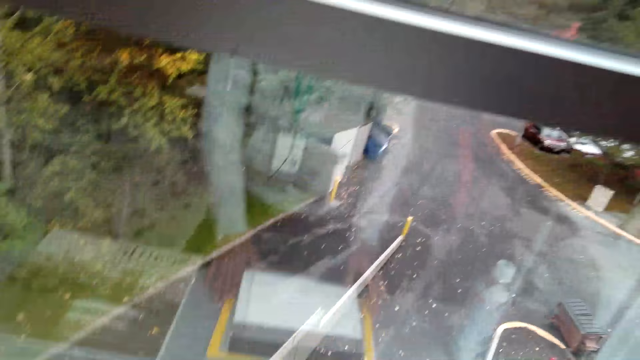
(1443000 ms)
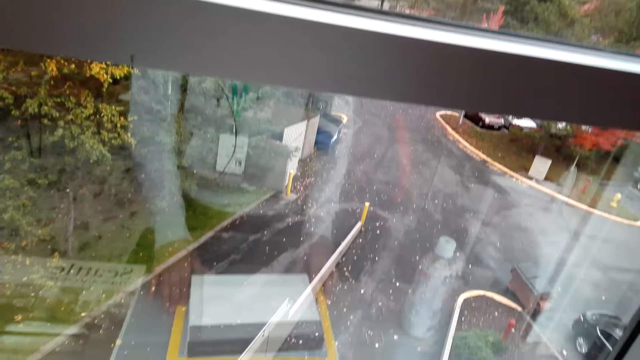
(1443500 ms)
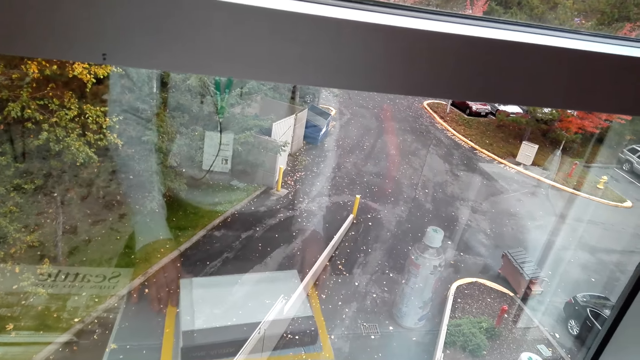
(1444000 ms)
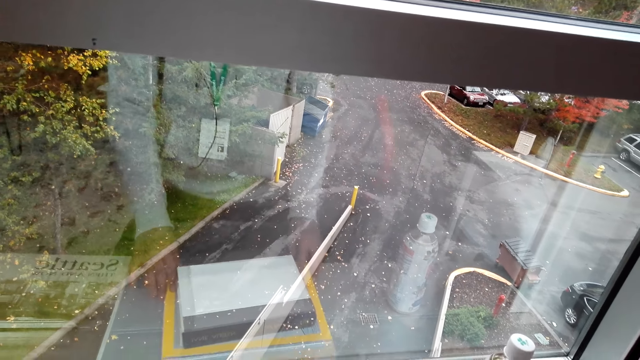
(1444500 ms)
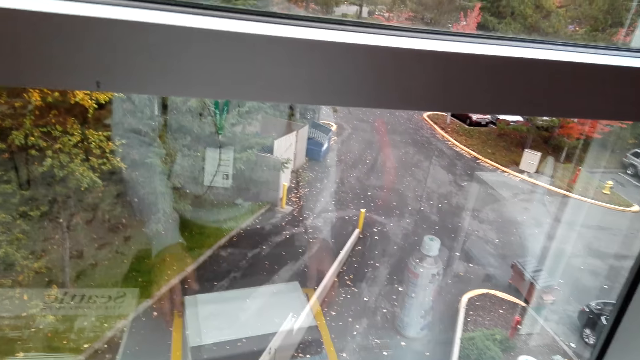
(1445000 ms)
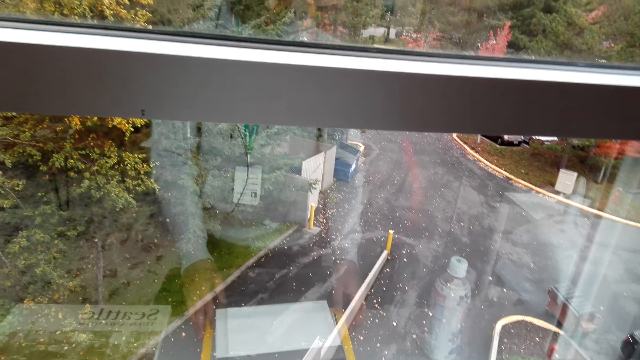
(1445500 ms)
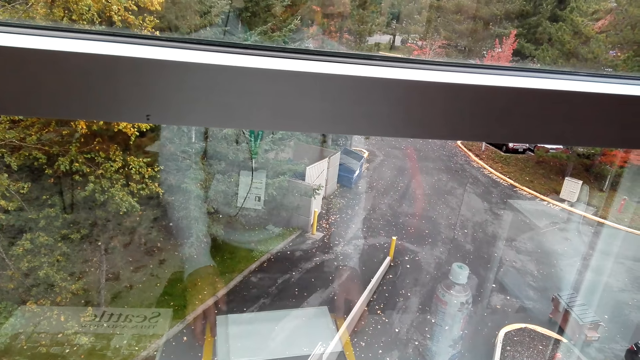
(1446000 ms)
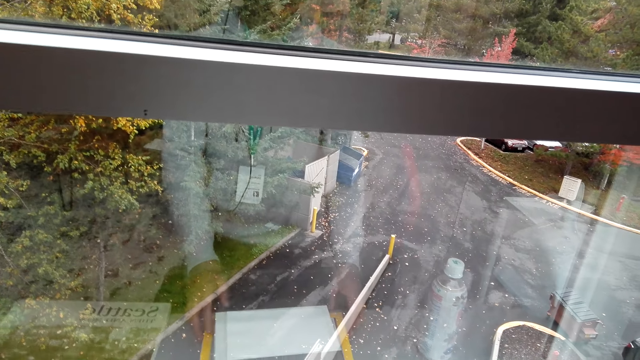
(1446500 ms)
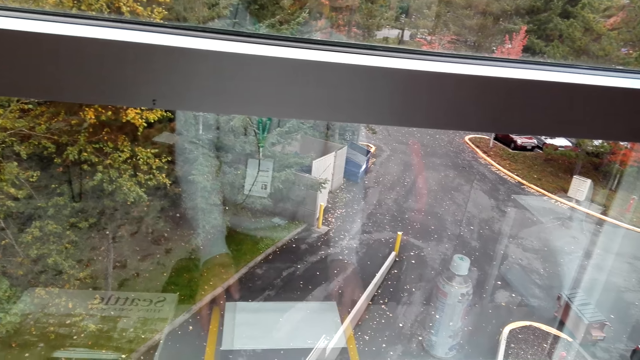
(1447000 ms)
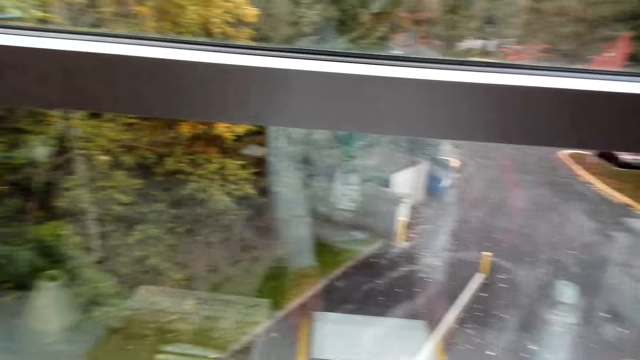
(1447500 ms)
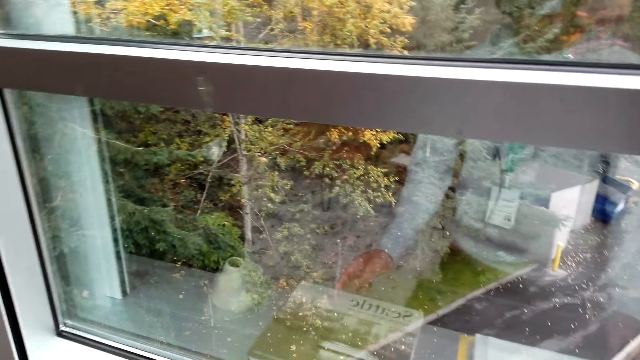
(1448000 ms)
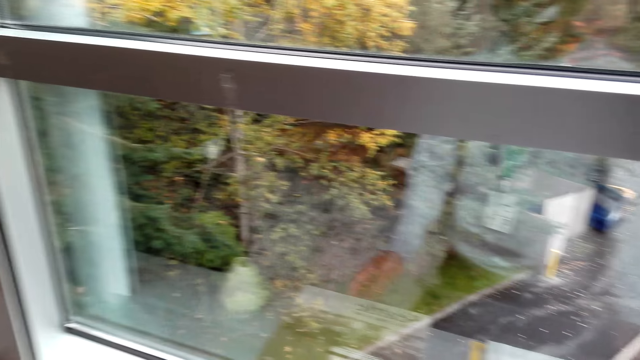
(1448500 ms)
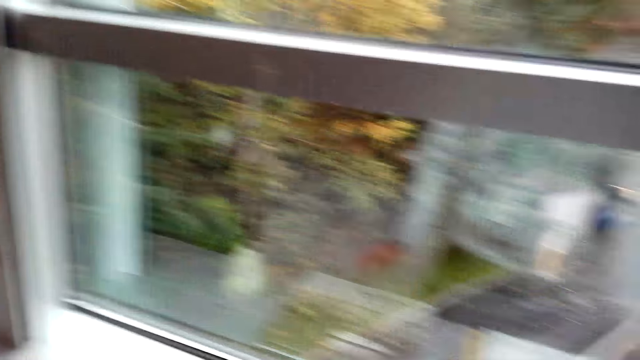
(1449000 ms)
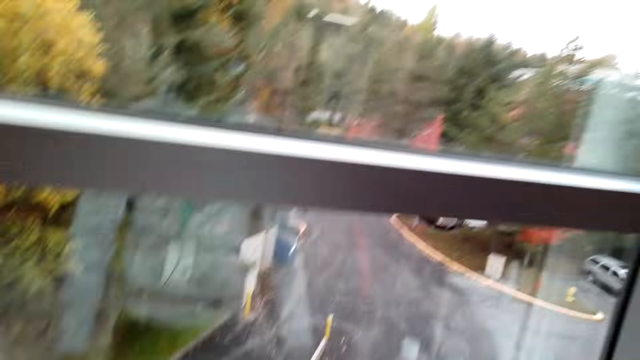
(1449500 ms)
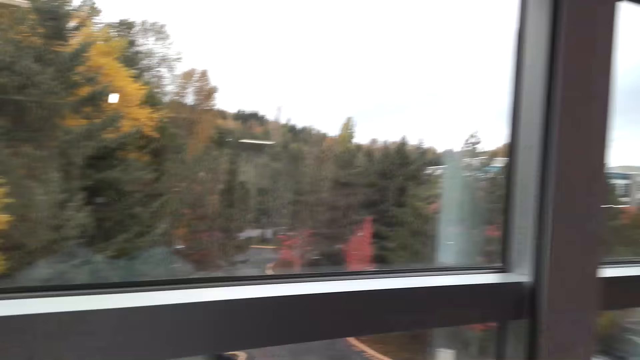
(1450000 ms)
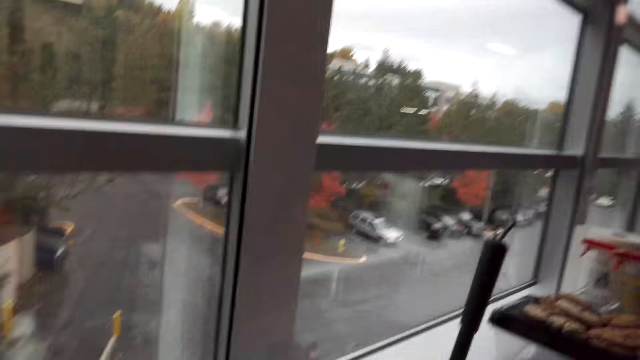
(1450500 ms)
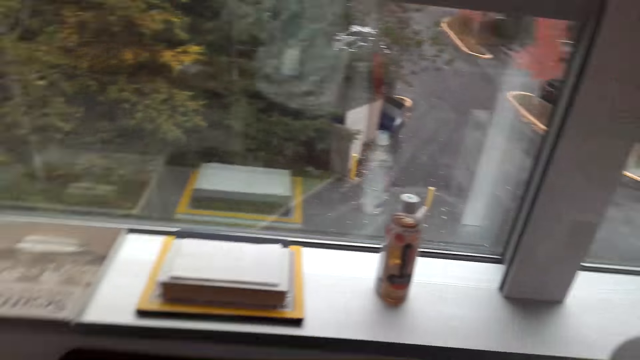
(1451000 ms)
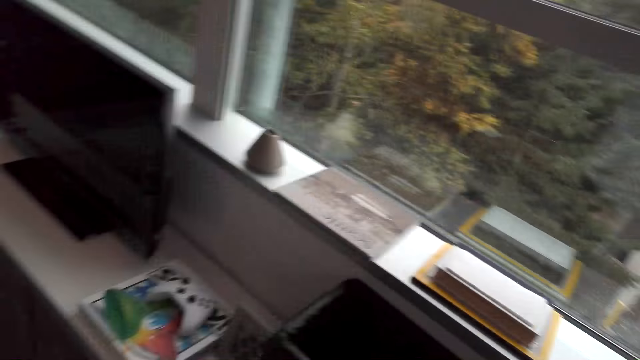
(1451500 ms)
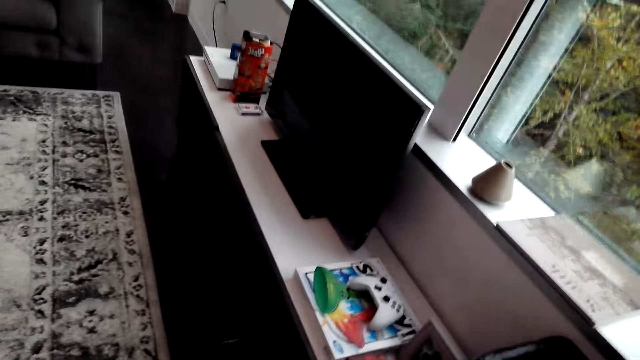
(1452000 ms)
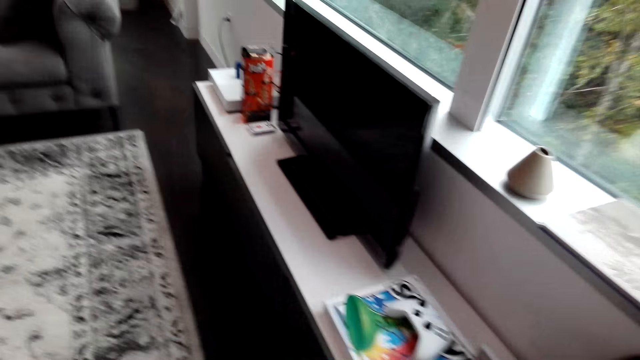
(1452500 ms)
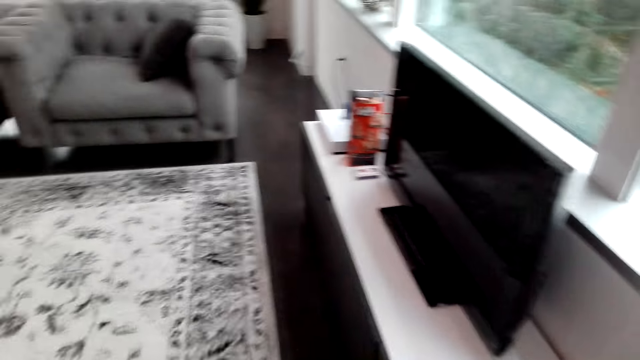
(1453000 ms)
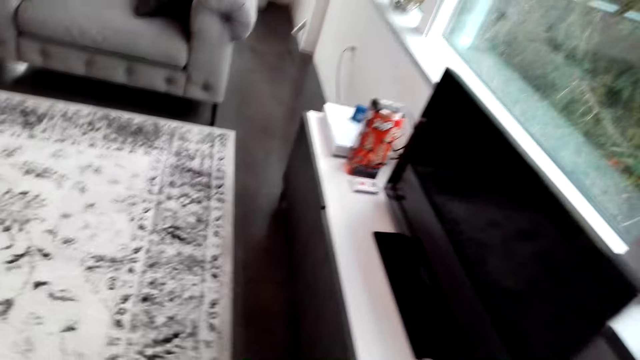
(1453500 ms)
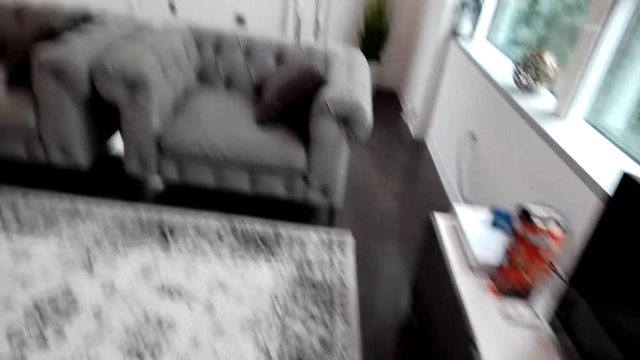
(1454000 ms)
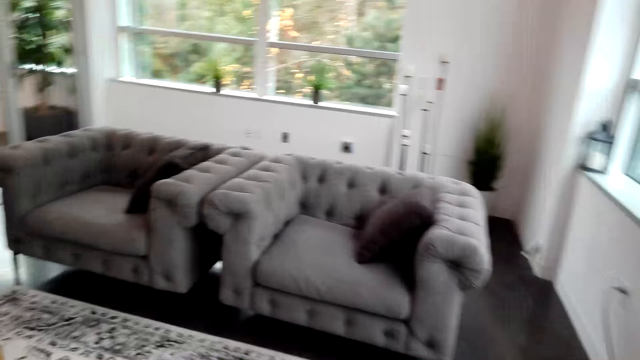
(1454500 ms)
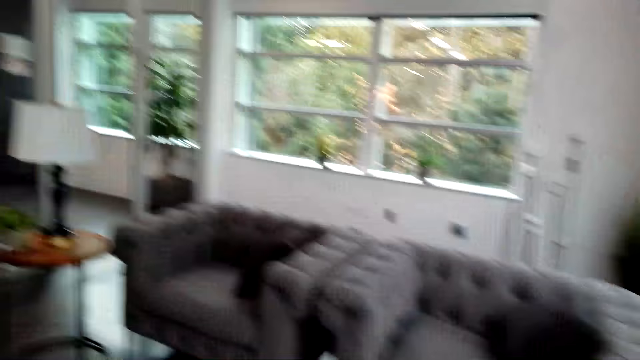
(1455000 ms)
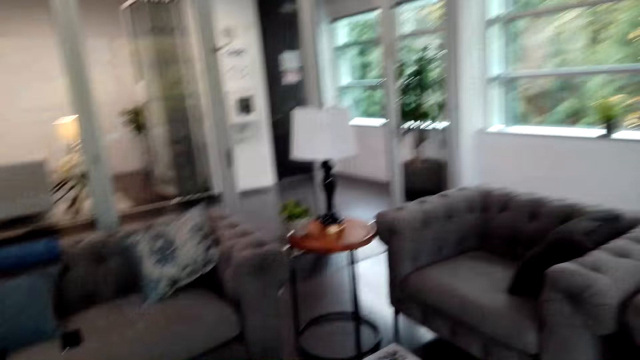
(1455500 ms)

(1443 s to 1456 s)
The camera wearer pushes the book. They look at the books. They arrange the paper. They look at the window. They look around and walk around.

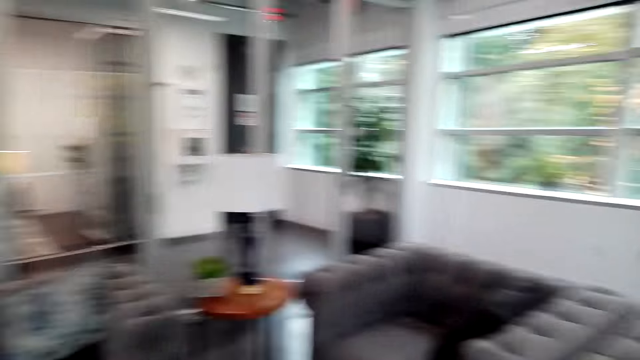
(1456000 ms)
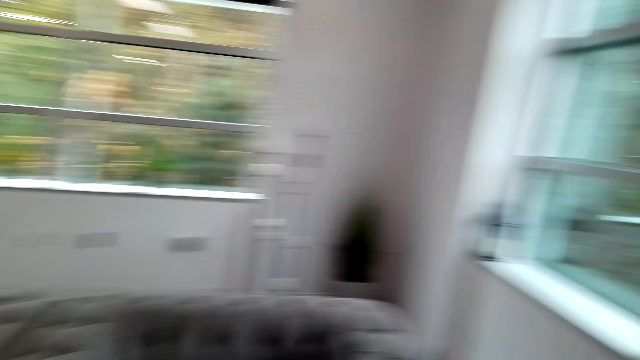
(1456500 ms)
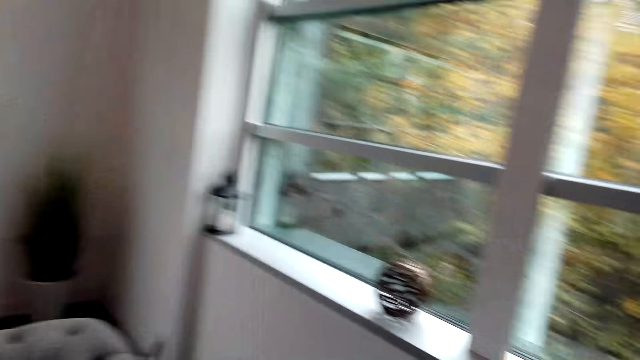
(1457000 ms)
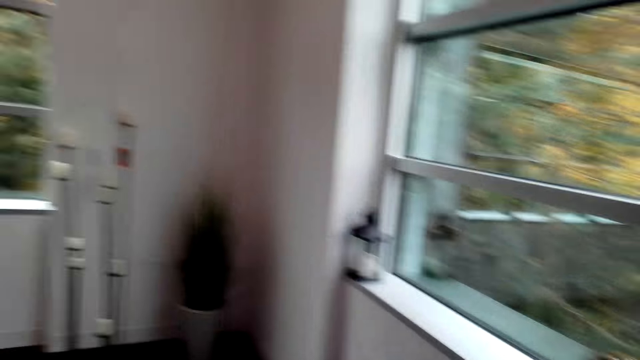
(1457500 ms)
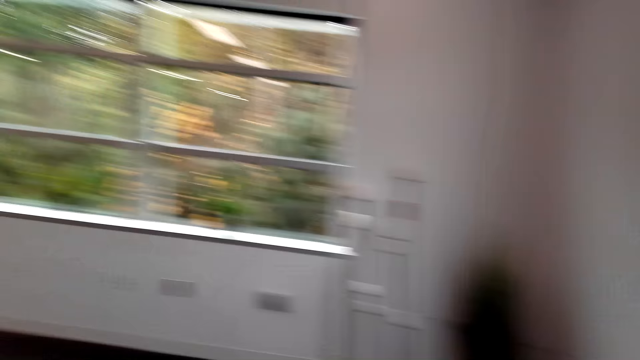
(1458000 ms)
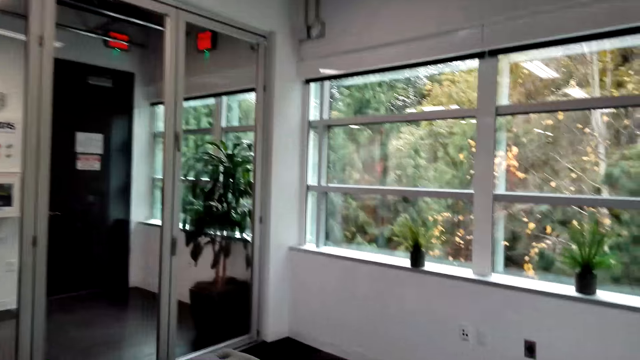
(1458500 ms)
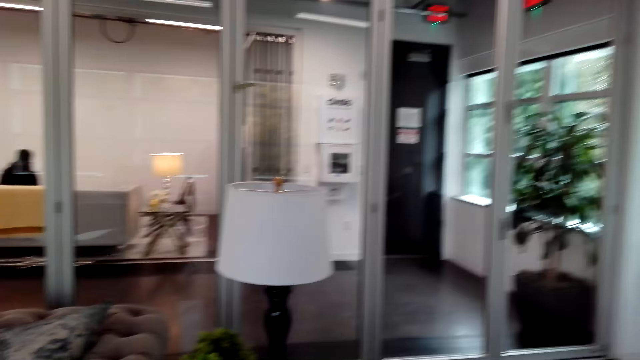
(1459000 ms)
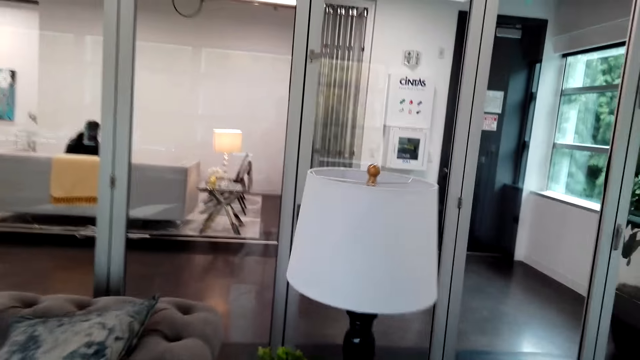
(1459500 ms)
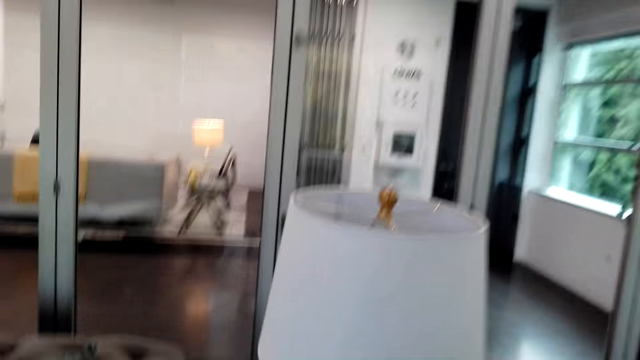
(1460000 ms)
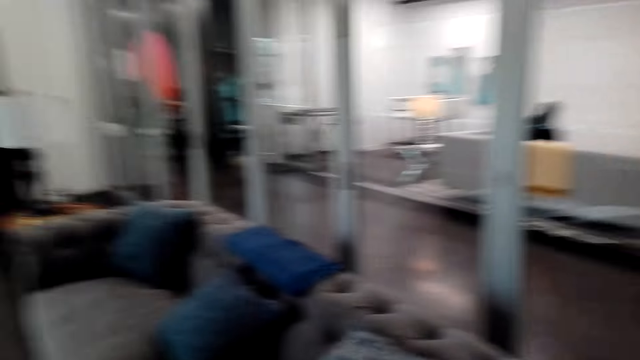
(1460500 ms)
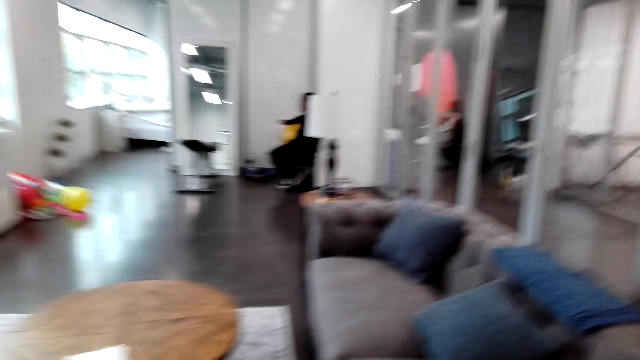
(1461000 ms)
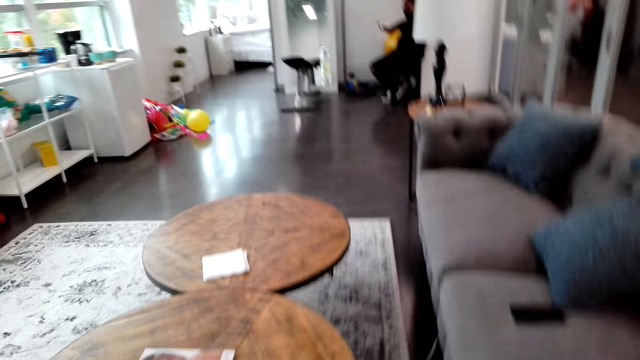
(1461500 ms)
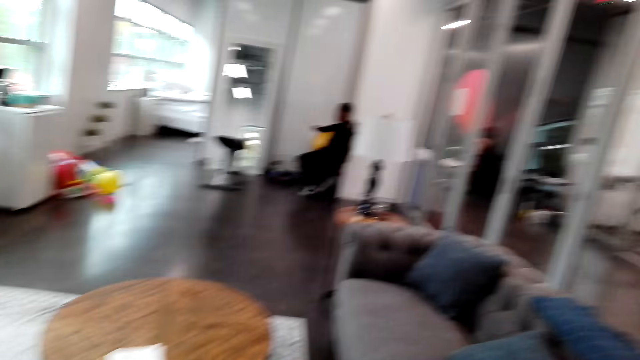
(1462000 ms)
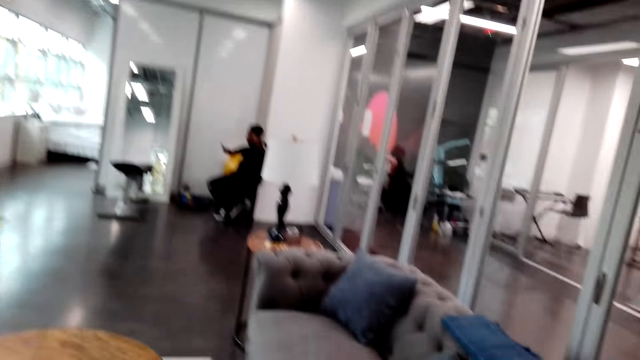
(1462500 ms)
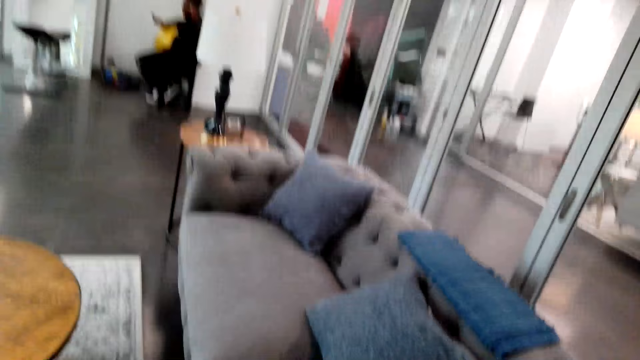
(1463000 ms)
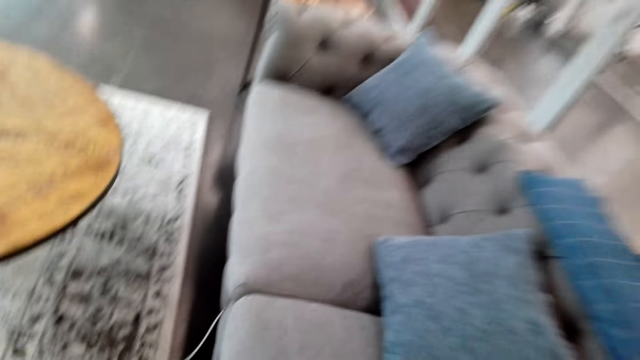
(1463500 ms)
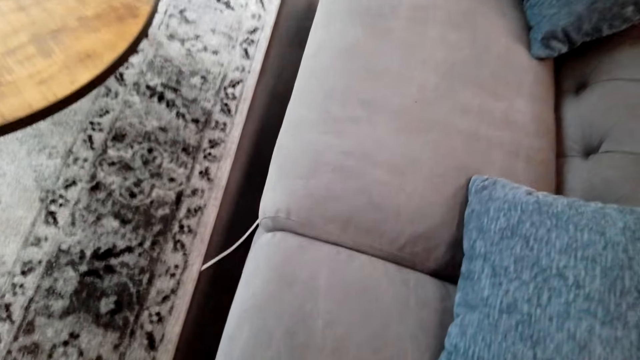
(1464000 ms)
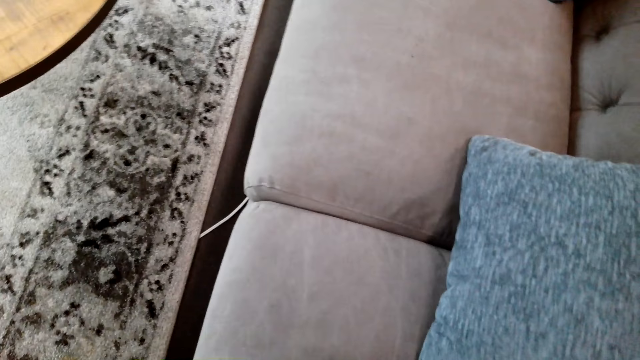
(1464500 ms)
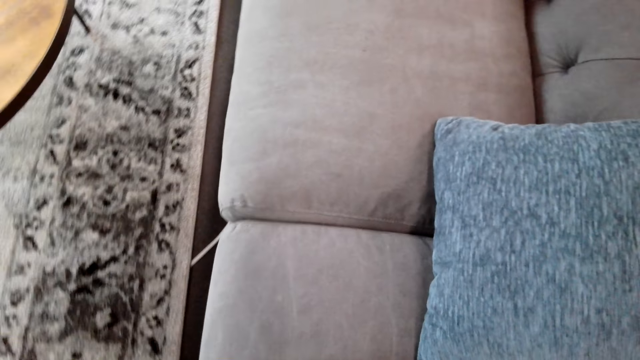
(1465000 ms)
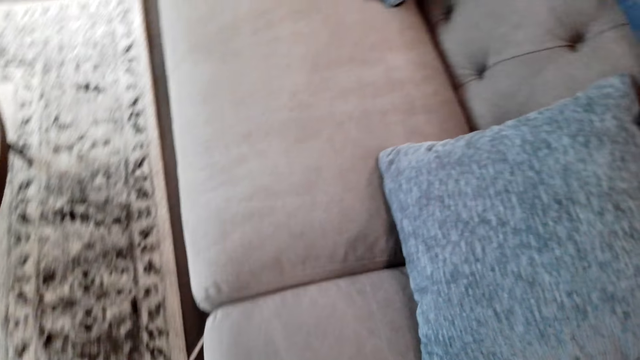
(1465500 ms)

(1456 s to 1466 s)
The camera wearer looks at the lamp. They look at the seat. They pull a paper from the seat. They look at the seat.
